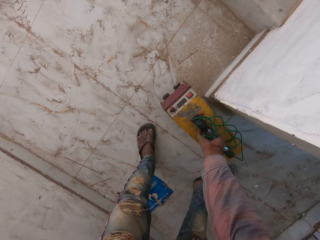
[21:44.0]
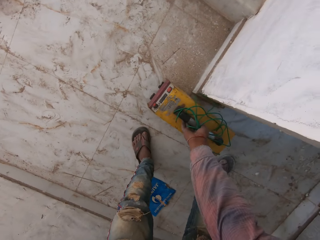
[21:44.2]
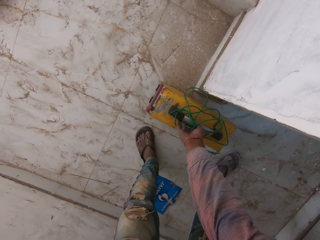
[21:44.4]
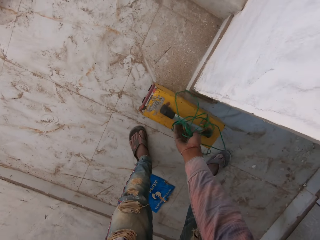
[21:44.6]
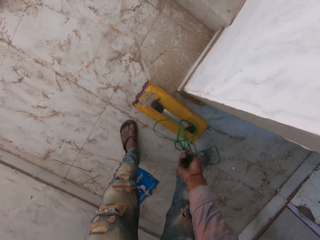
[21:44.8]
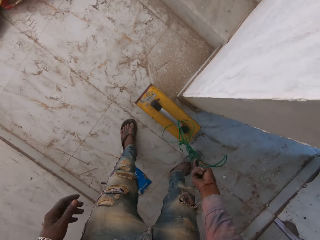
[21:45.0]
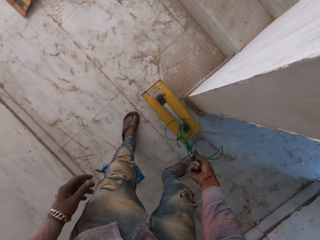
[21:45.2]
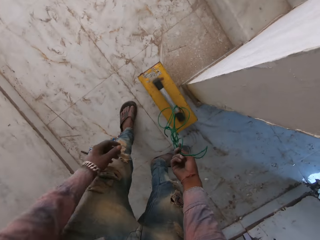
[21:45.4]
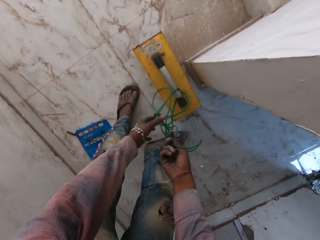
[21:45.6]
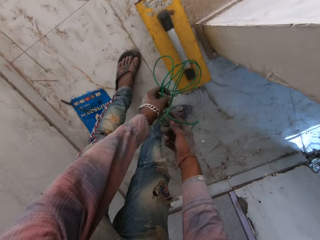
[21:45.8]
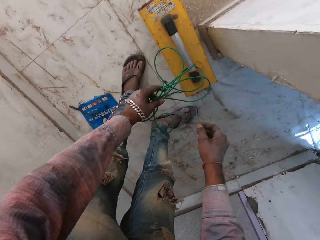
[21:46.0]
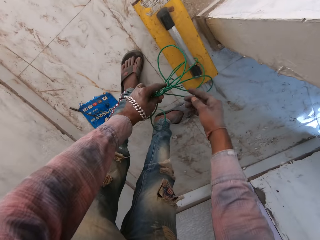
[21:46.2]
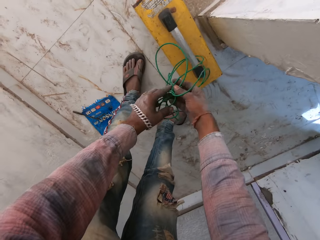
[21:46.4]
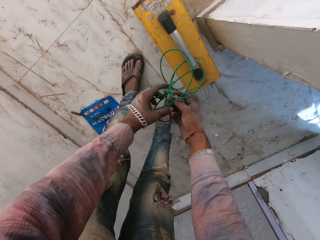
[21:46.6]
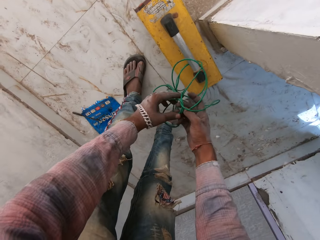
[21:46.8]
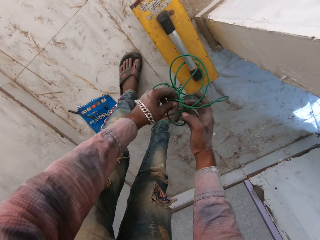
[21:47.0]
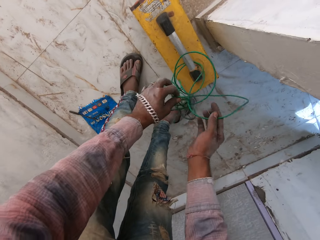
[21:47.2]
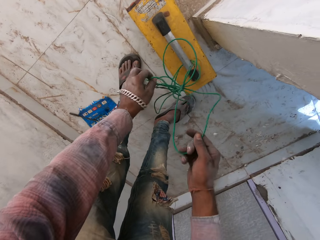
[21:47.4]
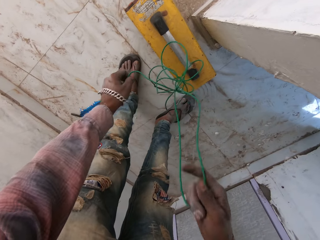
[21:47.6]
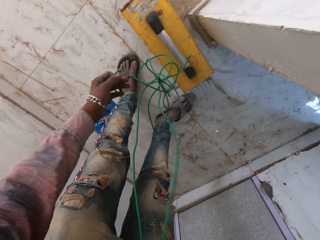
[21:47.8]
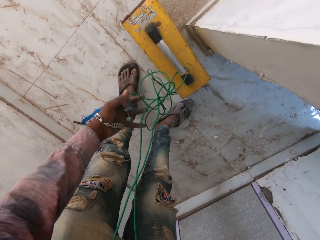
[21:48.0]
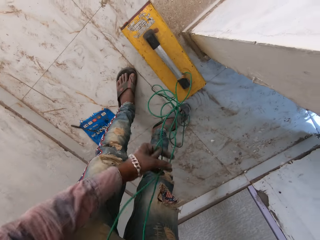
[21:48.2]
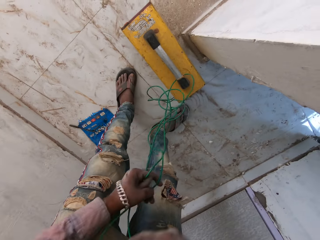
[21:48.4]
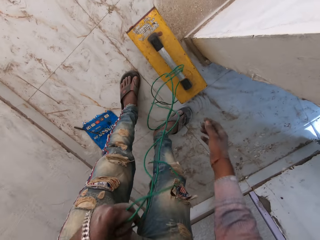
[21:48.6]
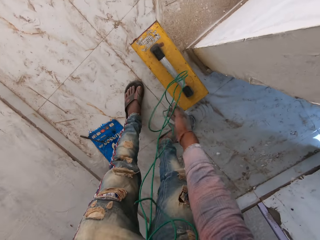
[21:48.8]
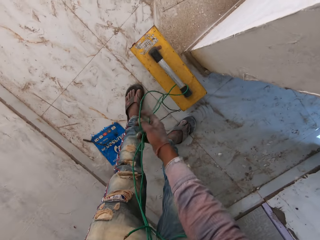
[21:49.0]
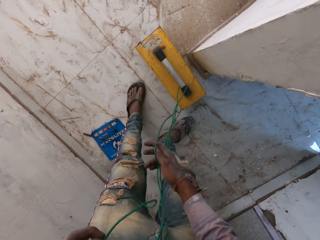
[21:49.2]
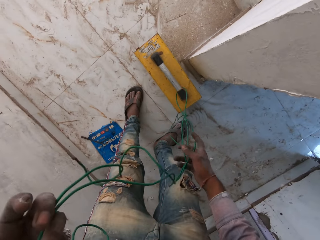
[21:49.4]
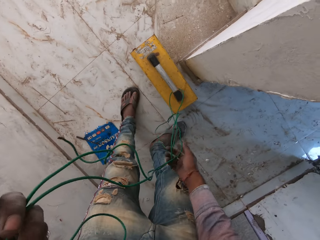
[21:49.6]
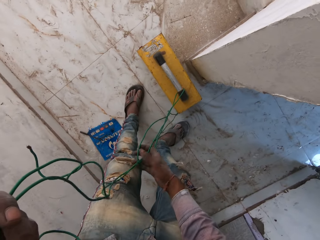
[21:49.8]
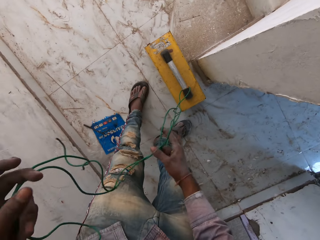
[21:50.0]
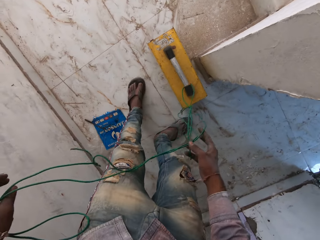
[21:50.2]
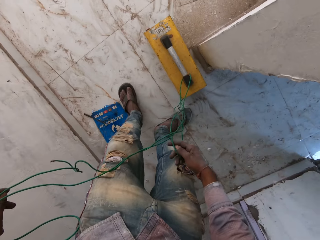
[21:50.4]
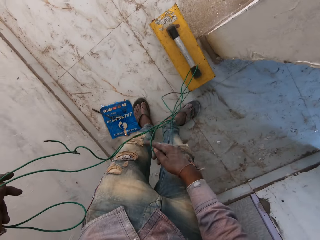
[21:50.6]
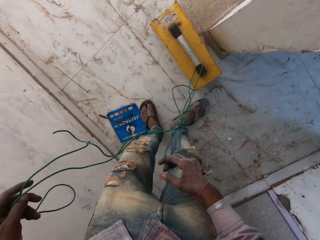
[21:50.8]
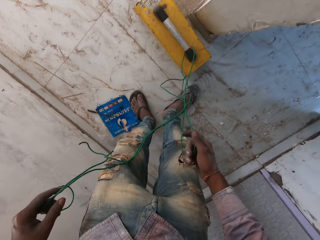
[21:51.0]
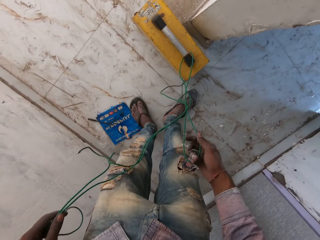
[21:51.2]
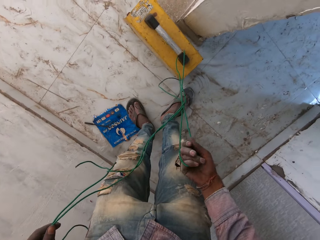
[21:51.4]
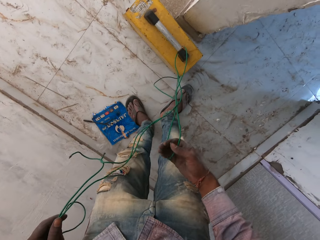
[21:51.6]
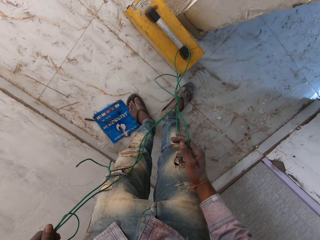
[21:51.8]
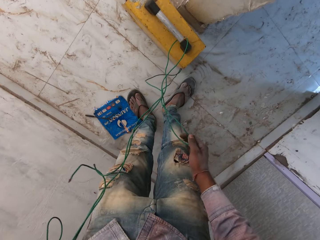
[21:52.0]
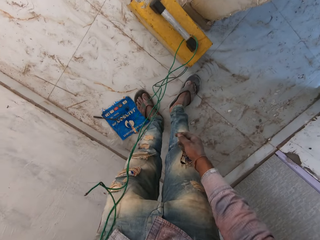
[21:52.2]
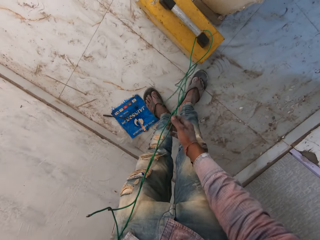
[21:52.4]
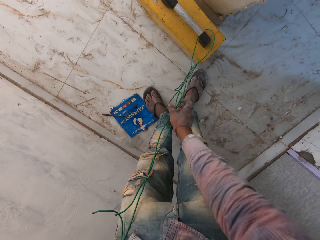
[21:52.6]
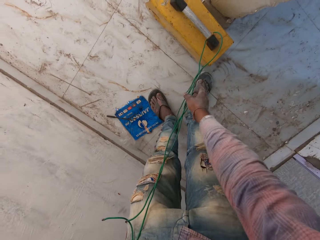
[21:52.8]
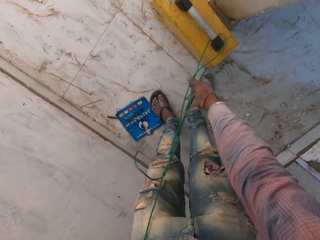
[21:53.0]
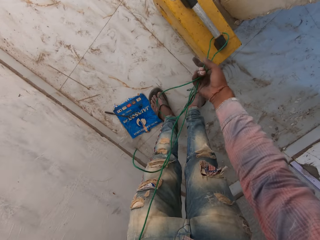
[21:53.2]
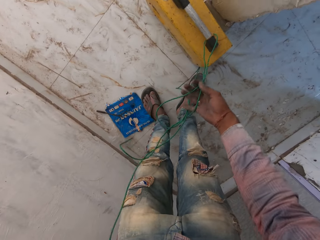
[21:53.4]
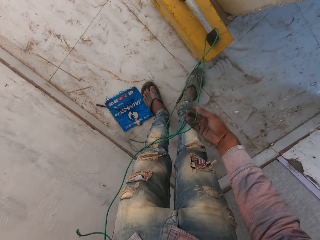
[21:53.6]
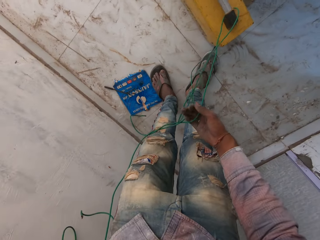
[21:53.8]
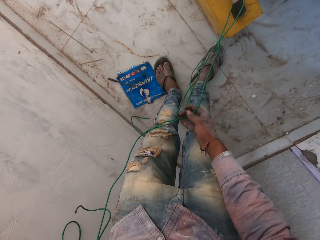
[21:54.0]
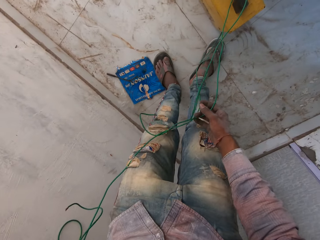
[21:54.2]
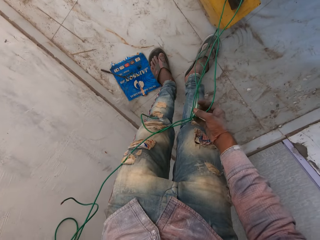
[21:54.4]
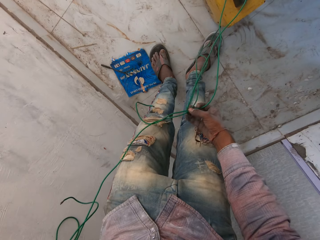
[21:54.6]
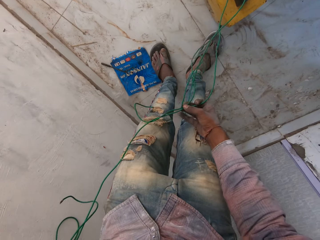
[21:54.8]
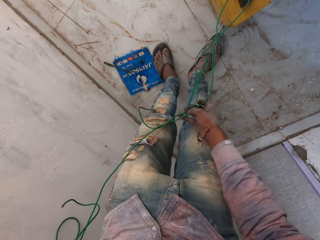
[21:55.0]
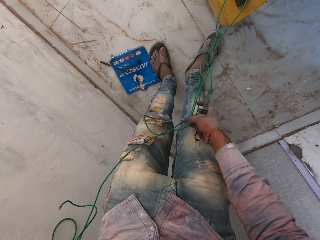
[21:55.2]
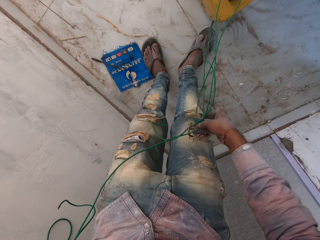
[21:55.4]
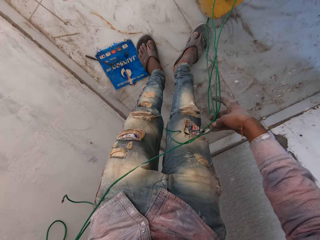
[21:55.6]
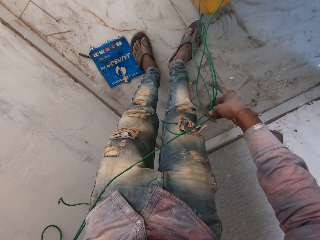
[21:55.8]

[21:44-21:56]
The camera wearer puts the generator on the floor. They hold the cable. They untie the cable with both hands. They untie the wire from the machine.

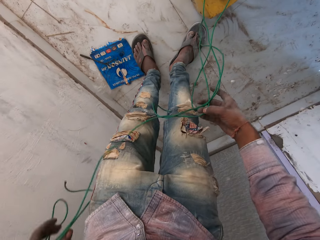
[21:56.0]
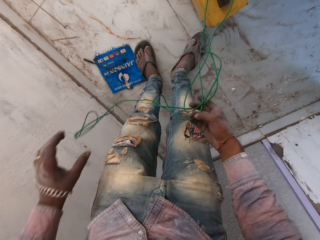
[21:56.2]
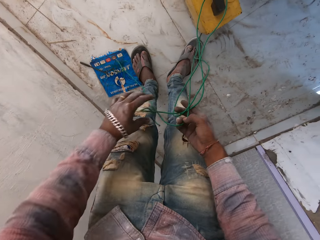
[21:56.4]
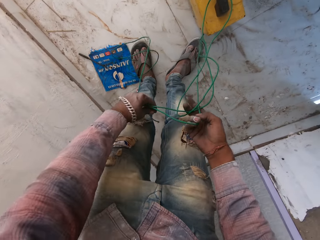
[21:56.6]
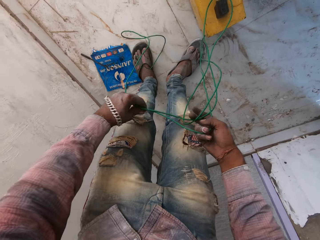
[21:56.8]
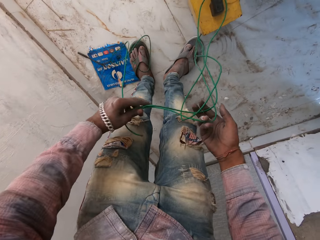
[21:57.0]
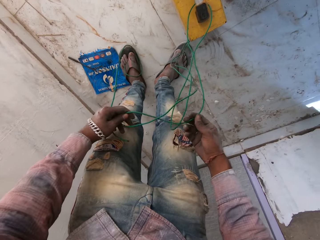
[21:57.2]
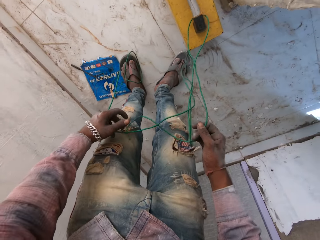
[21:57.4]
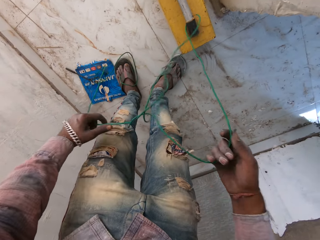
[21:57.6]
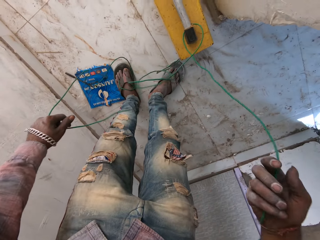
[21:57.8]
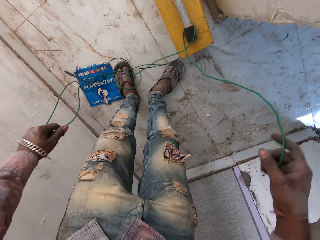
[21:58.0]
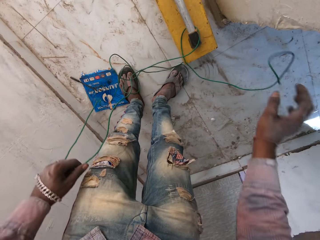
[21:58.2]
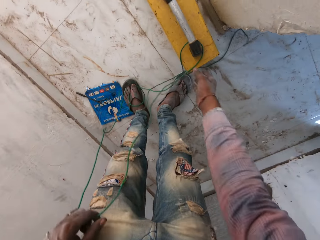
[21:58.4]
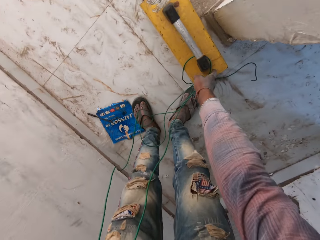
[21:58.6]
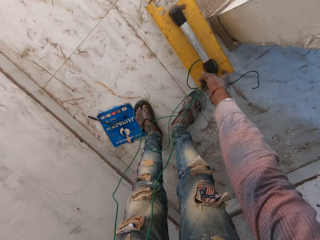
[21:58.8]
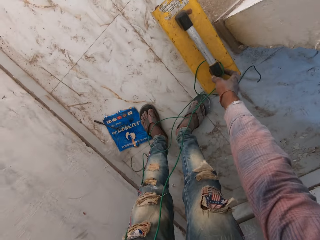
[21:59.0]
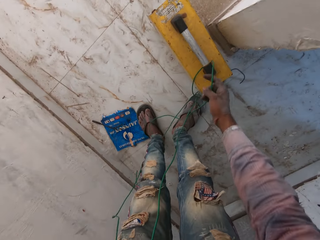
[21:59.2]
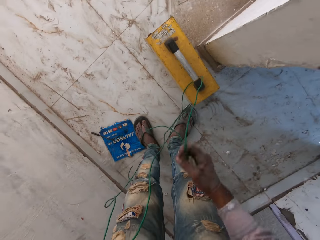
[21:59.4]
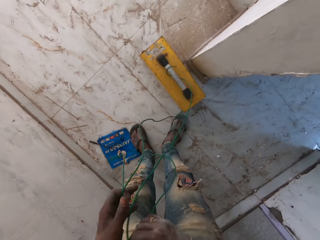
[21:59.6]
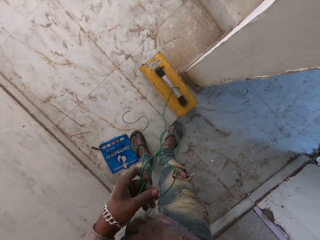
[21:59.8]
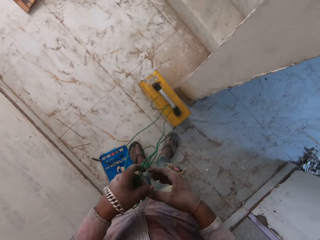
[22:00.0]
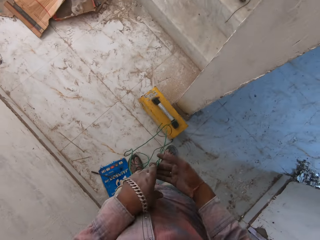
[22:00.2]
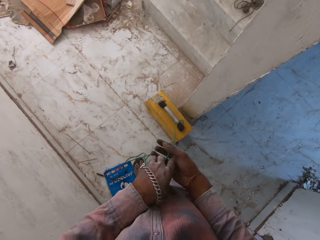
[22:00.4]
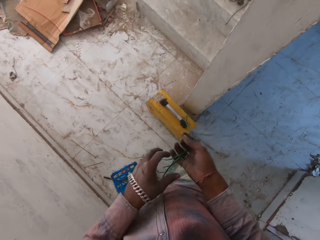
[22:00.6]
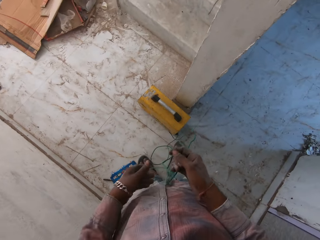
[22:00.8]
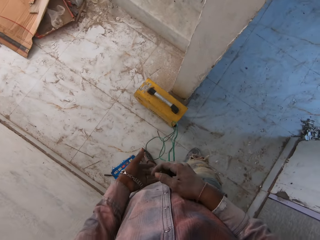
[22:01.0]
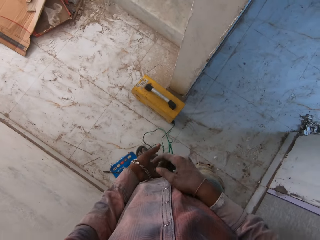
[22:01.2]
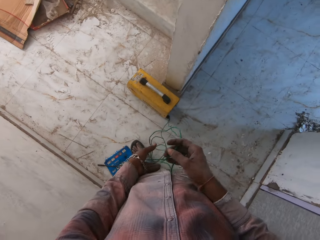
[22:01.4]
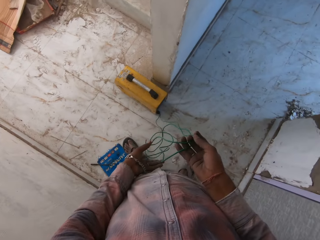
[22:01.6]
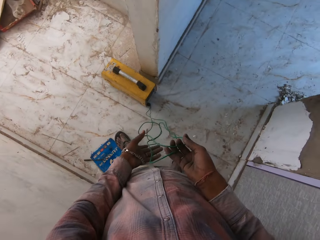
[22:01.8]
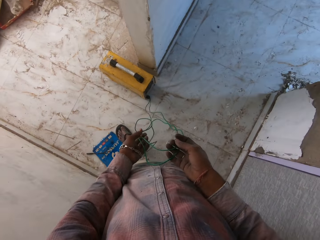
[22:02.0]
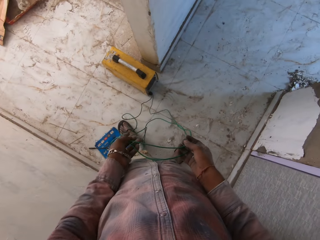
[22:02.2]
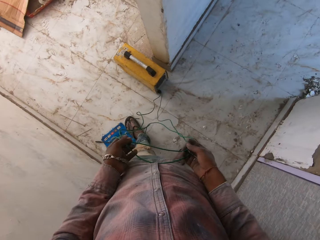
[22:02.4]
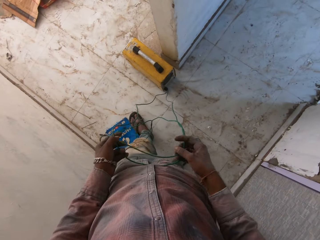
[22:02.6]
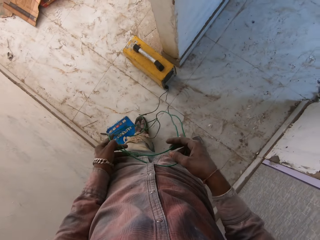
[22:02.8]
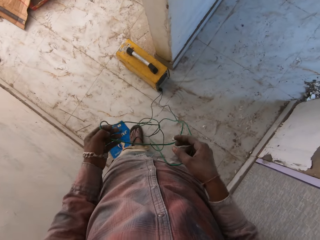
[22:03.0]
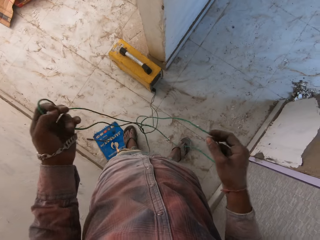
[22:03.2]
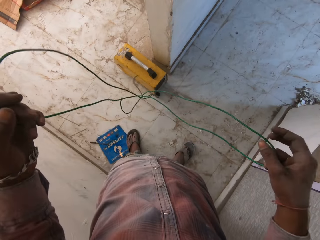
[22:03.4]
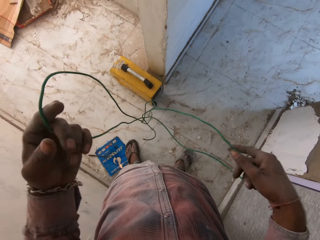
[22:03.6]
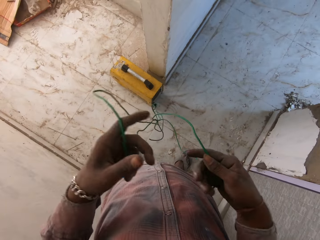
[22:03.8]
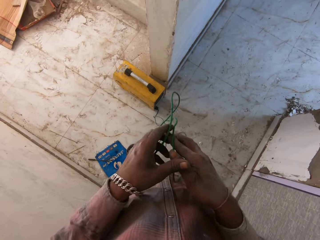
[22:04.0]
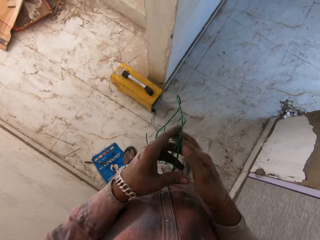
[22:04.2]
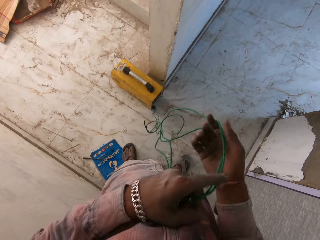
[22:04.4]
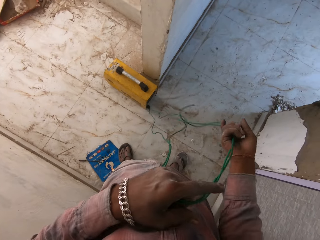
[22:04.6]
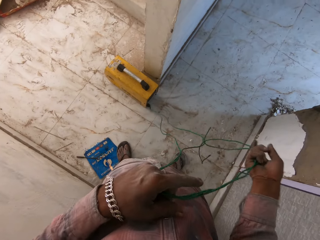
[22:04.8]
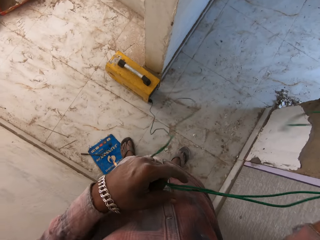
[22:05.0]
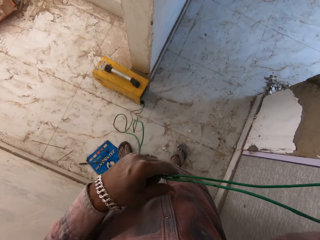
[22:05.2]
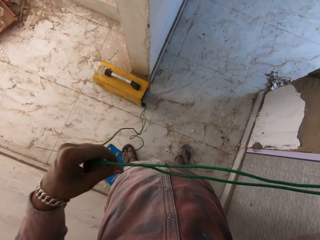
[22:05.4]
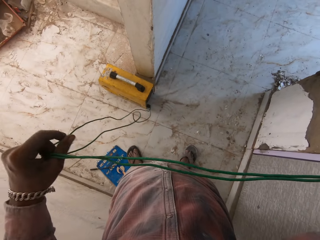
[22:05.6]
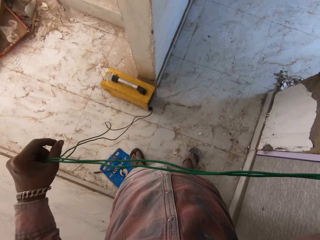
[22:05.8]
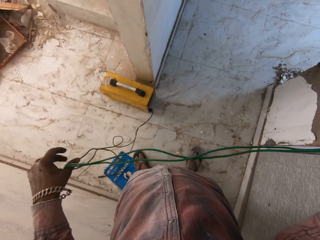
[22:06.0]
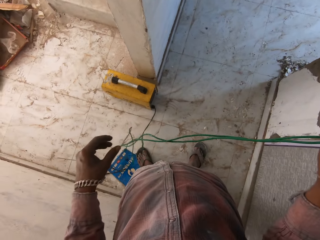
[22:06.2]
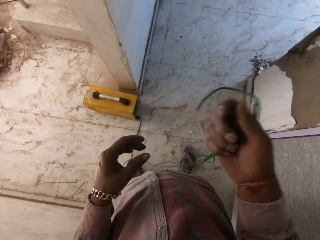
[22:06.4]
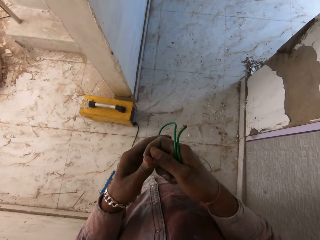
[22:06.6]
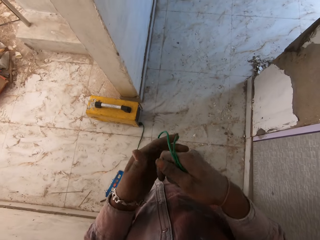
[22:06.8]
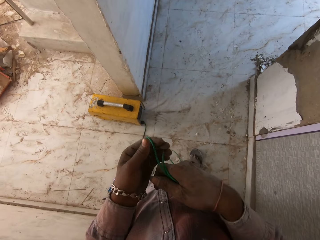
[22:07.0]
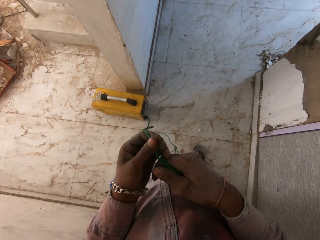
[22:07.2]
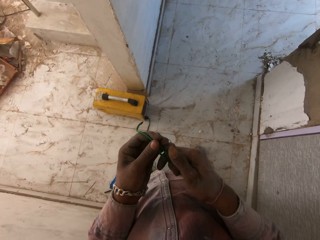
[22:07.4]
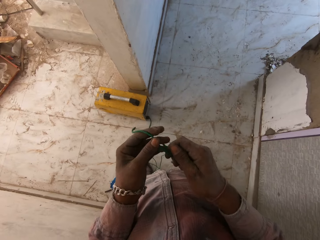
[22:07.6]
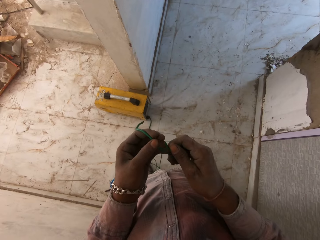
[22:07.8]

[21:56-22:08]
The camera wearer drops the cable on the floor. They pull the cable. They align the cable with both hands.
